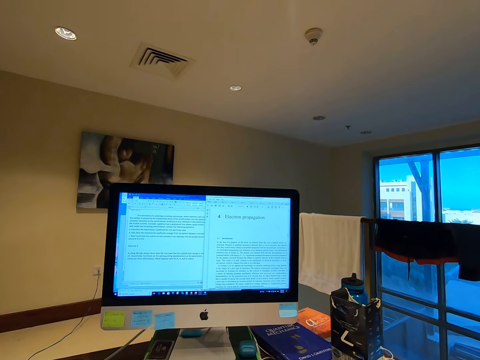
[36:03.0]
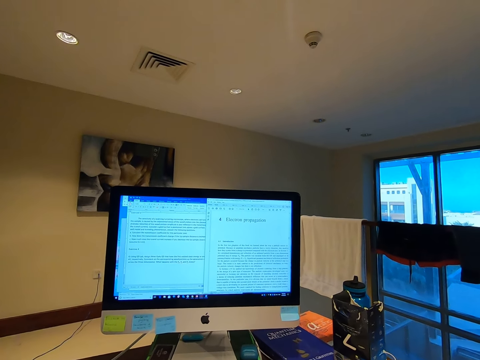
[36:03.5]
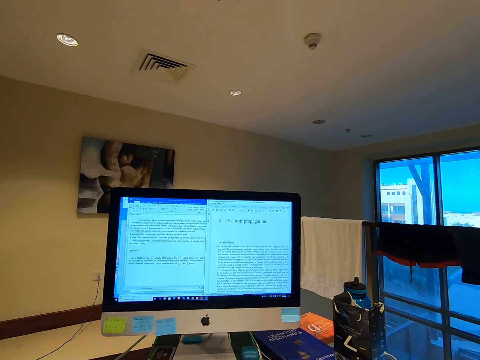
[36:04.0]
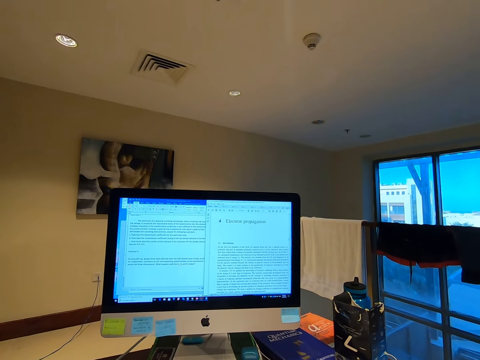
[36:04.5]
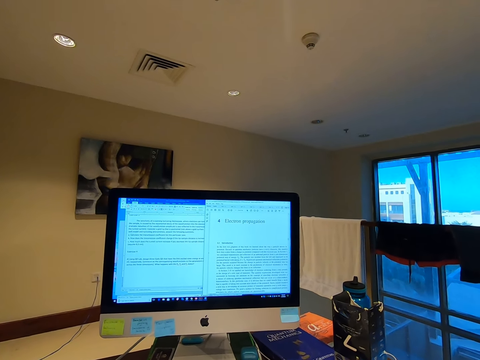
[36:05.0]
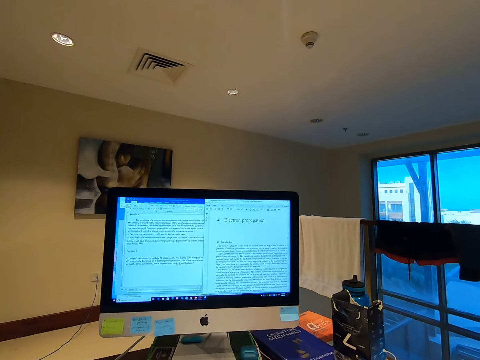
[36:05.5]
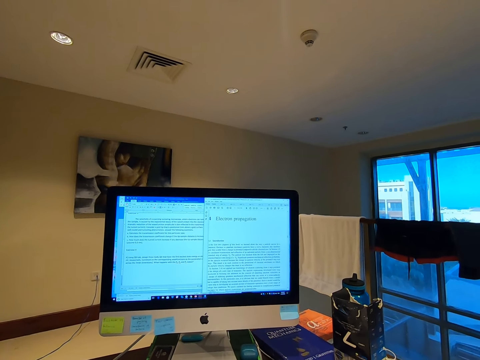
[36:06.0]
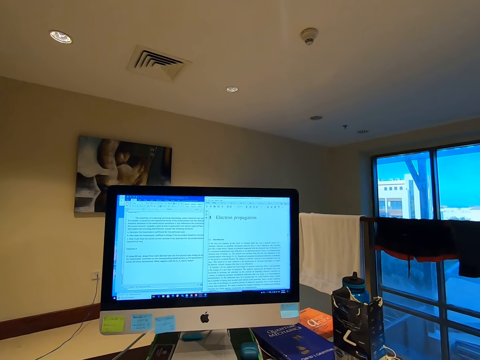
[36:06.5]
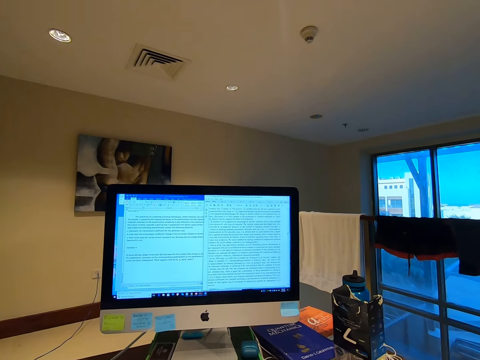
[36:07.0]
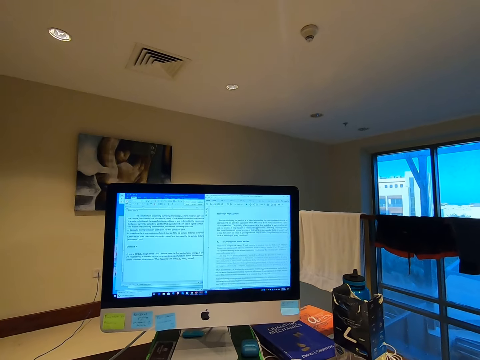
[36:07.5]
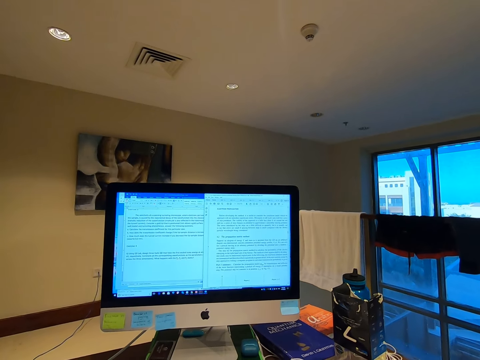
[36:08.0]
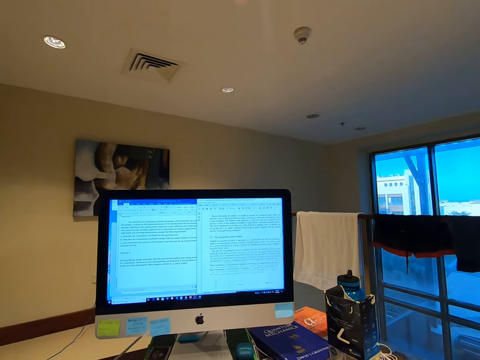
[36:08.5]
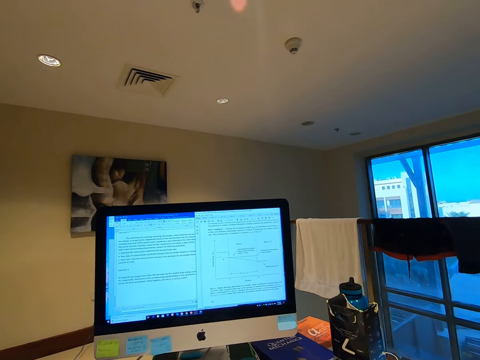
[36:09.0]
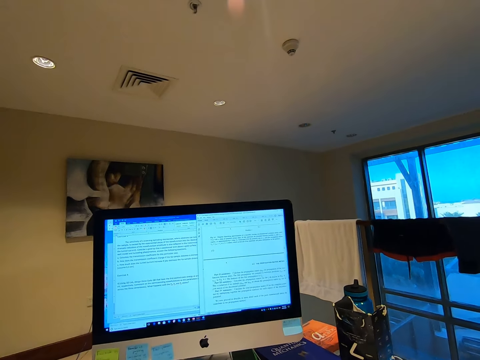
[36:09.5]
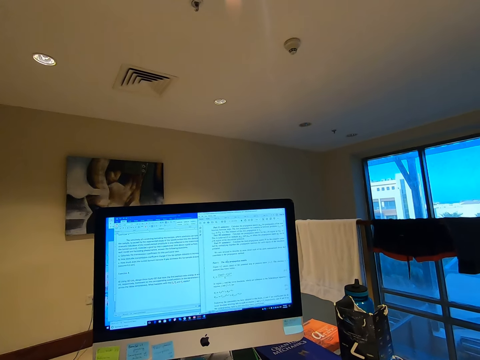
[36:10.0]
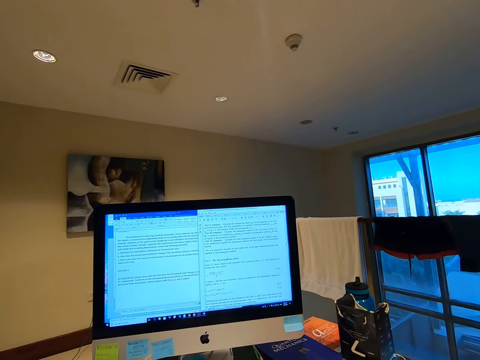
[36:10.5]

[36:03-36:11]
The camera wearer stares at the computer desktop.

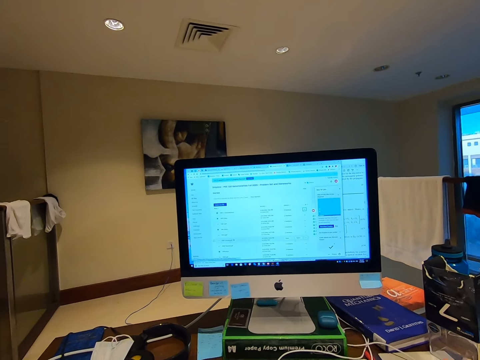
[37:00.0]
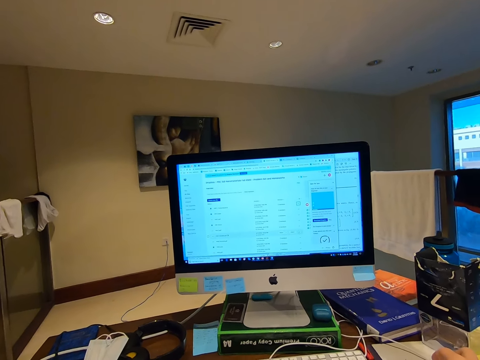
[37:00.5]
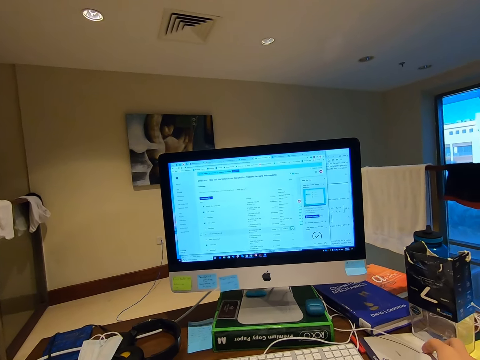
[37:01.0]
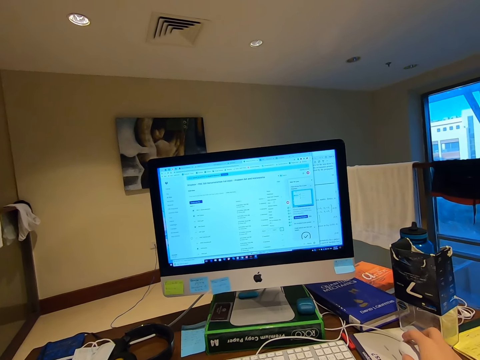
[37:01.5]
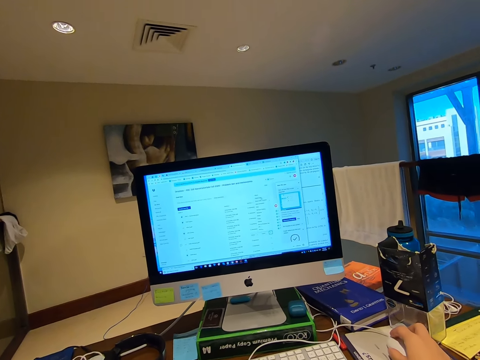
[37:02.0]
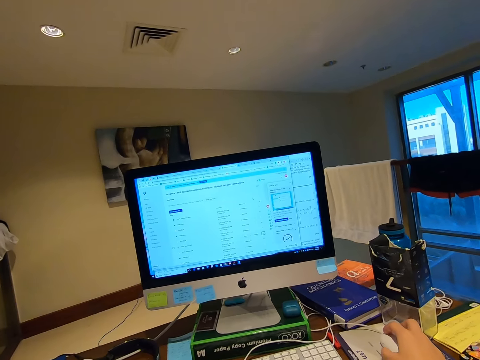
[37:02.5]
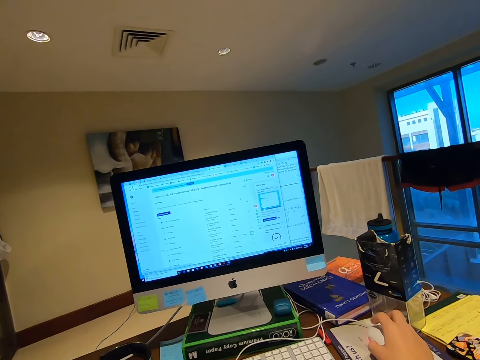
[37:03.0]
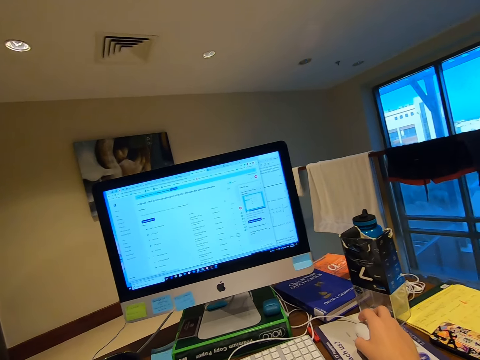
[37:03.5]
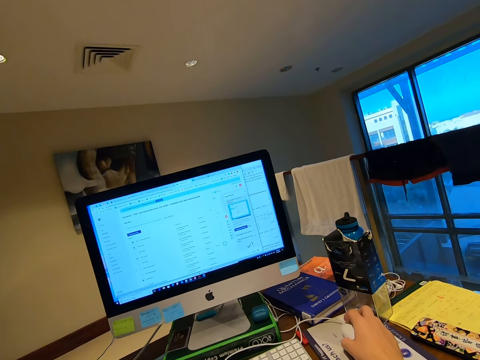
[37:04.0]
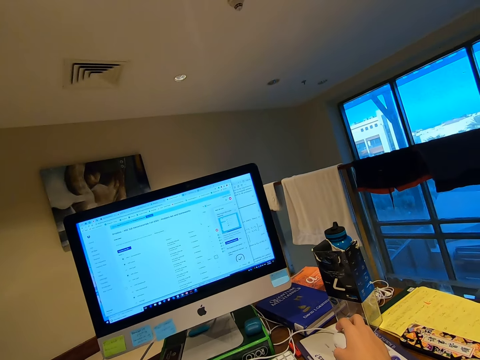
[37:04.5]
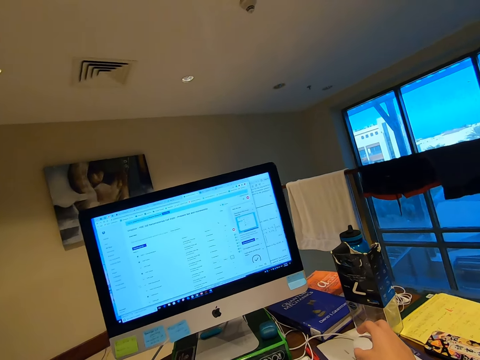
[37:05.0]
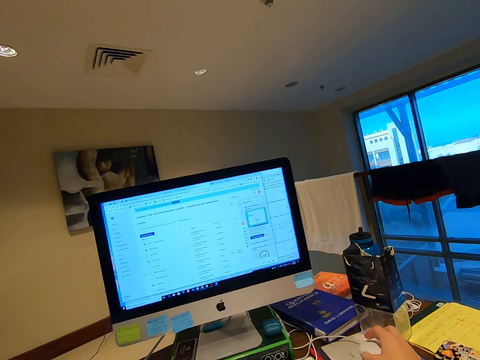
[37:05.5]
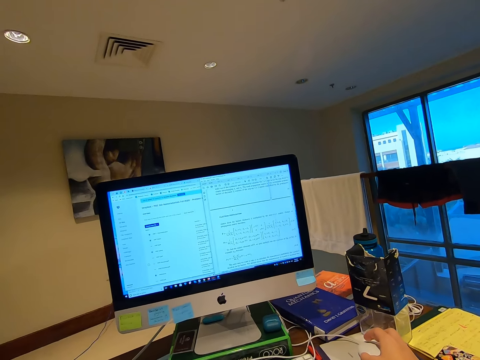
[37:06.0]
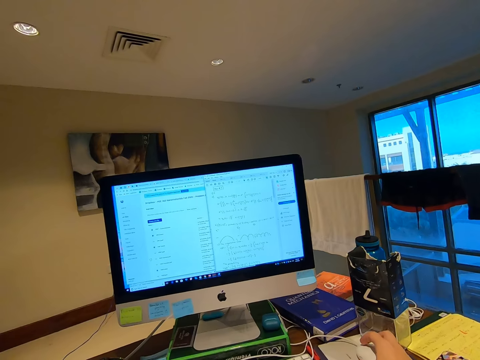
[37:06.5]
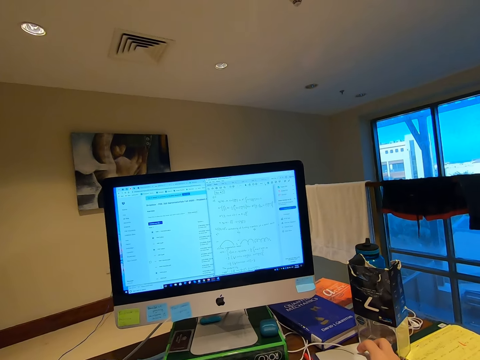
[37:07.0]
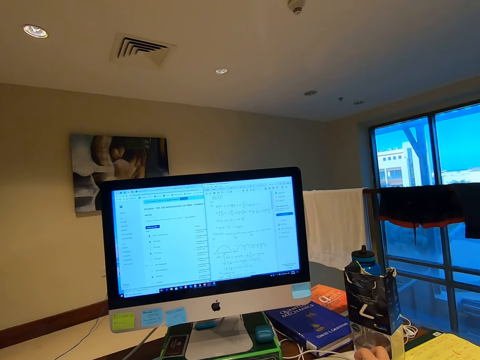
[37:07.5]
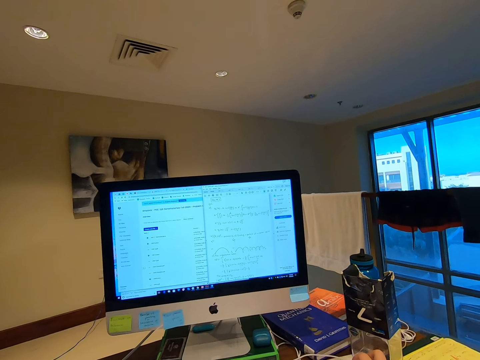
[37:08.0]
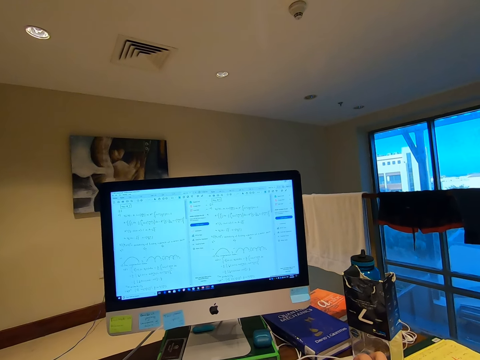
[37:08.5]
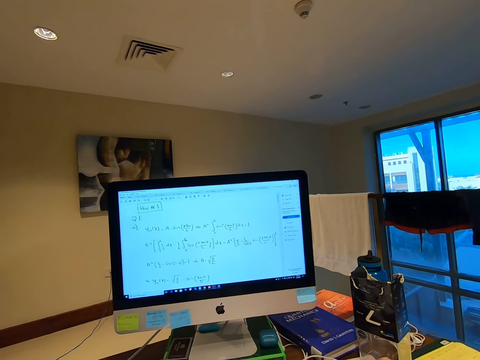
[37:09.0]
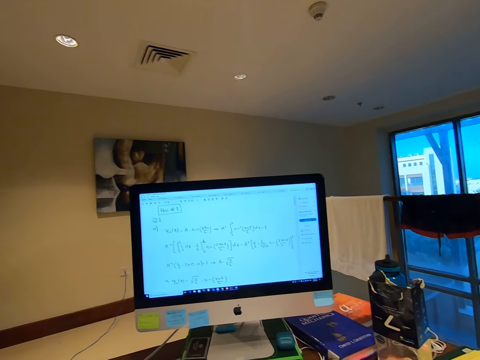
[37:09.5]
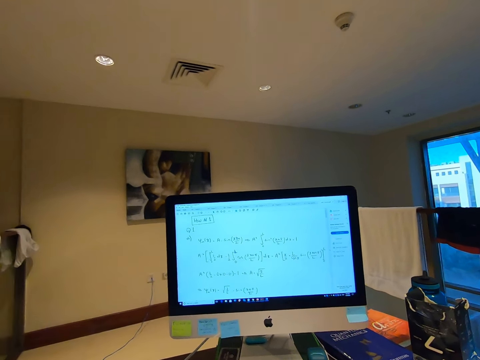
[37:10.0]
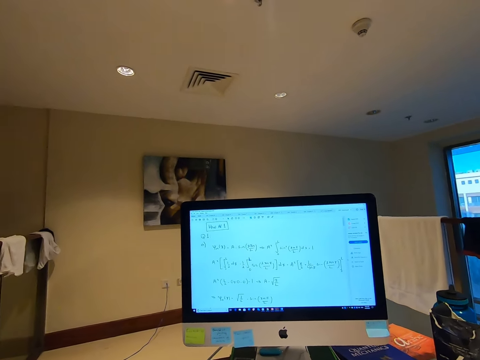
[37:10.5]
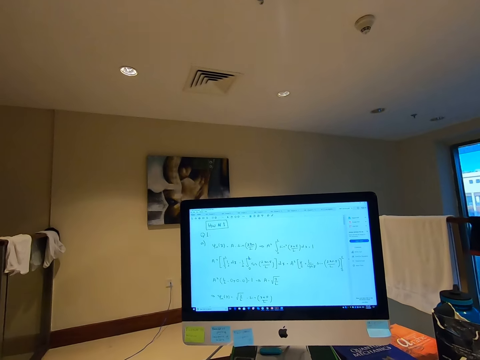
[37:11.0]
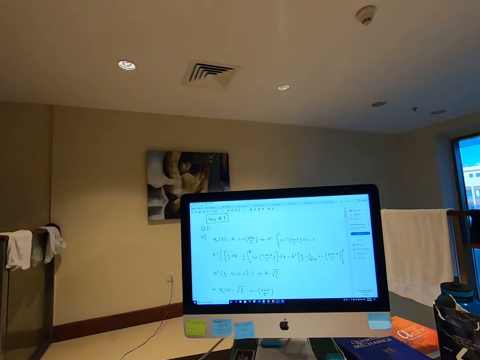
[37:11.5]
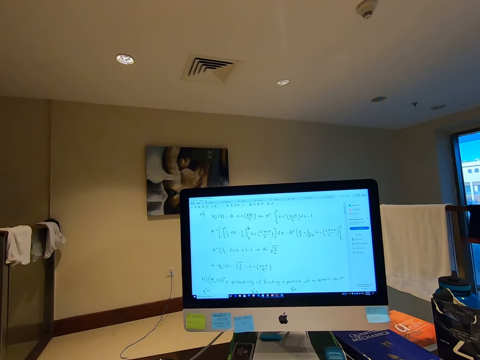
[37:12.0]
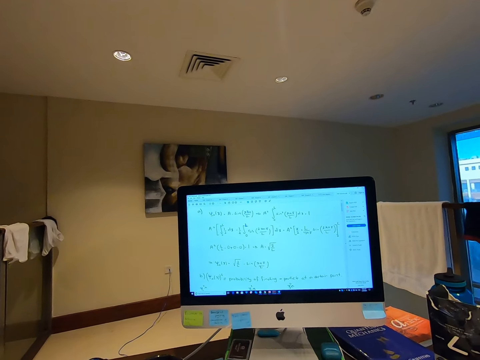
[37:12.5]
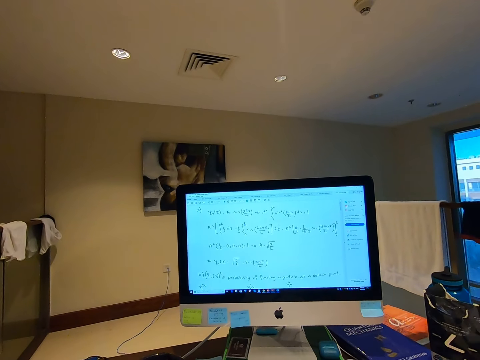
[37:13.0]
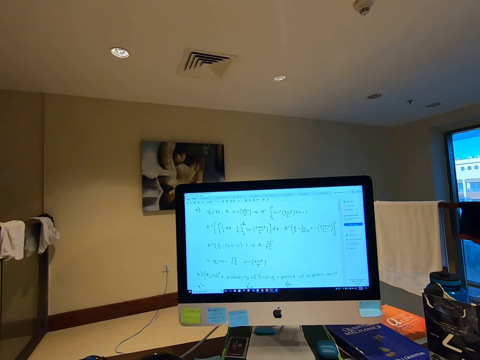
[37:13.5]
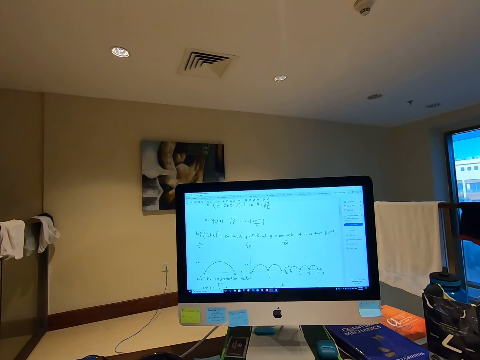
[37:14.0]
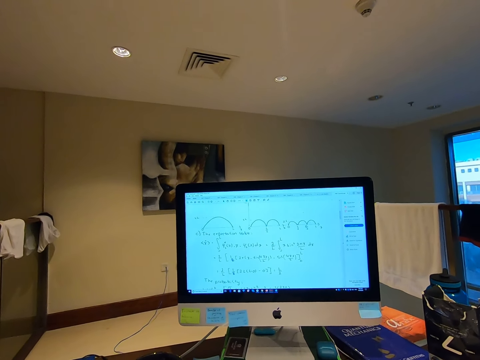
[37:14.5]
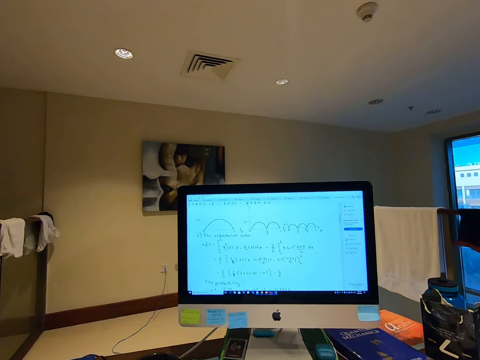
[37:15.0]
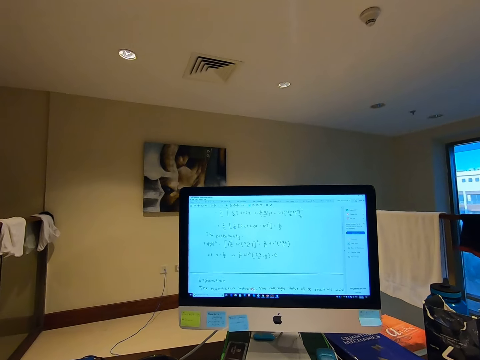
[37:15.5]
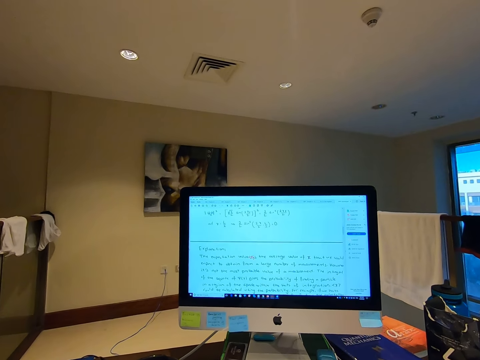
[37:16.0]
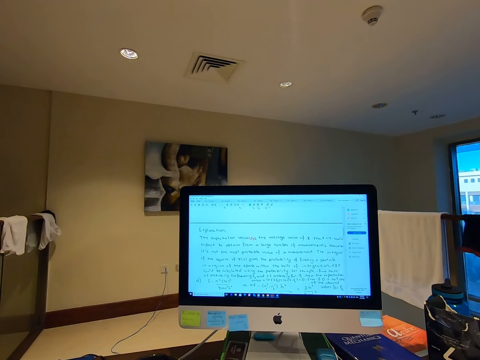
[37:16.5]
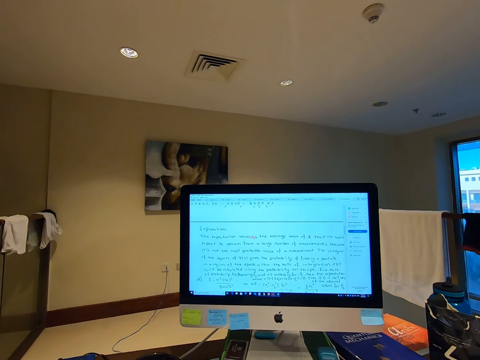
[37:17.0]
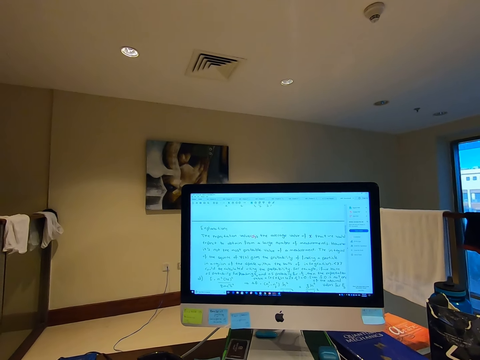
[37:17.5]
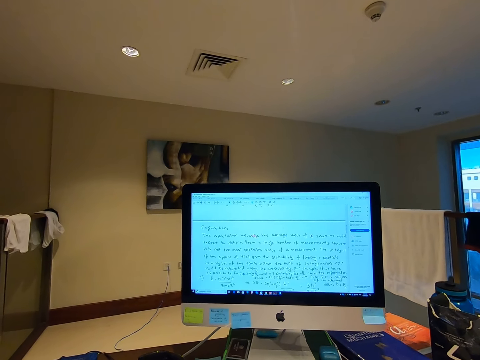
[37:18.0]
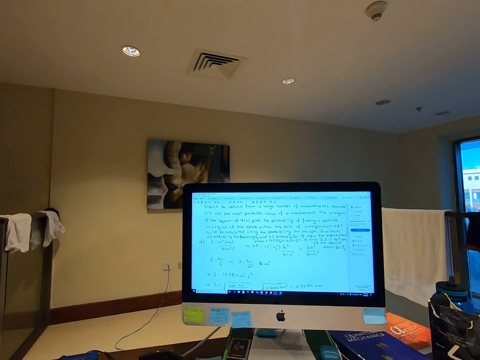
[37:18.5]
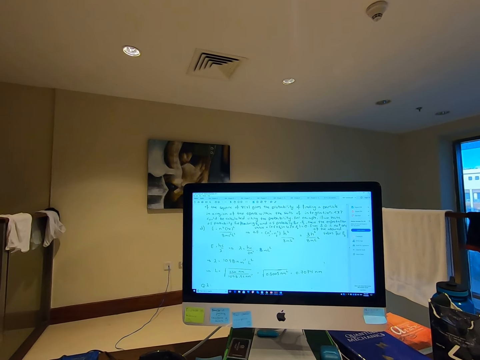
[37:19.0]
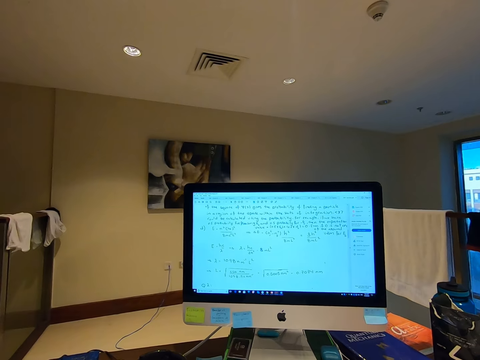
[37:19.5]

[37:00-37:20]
The camera wearer scrolls the computer mouse with her right hand. She stares at the computer desktop.
